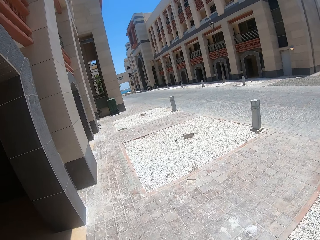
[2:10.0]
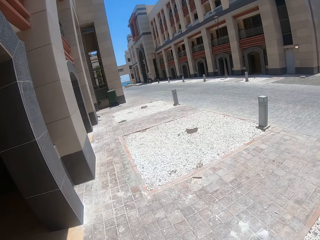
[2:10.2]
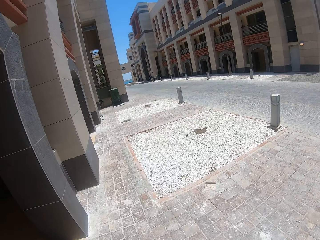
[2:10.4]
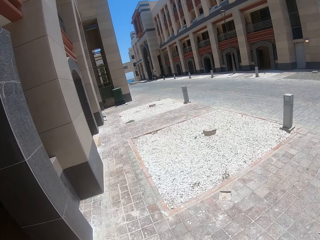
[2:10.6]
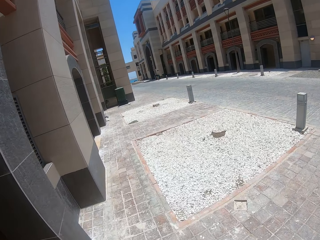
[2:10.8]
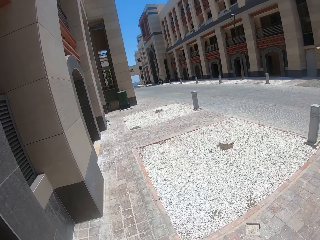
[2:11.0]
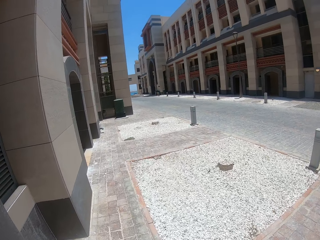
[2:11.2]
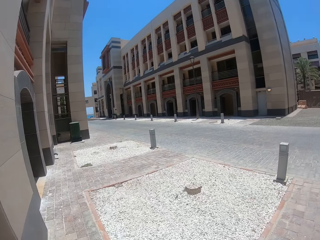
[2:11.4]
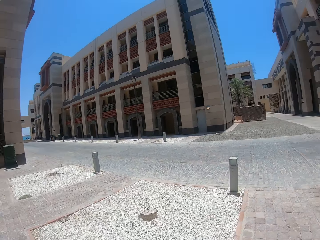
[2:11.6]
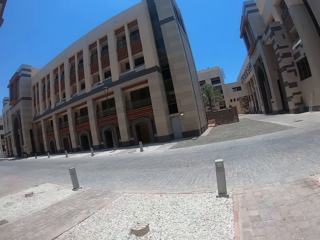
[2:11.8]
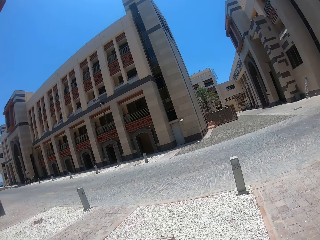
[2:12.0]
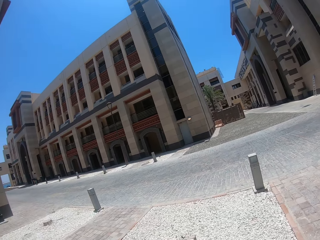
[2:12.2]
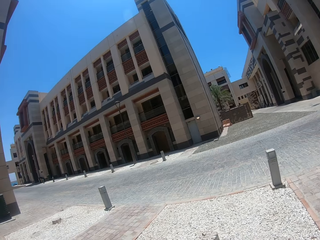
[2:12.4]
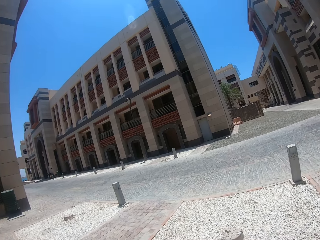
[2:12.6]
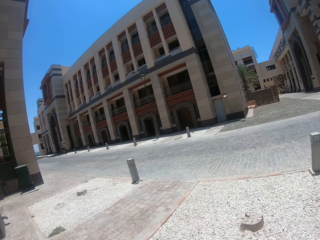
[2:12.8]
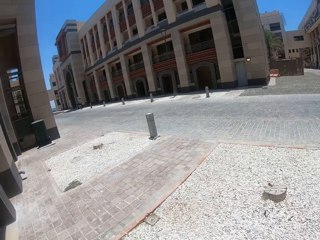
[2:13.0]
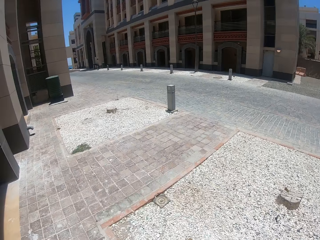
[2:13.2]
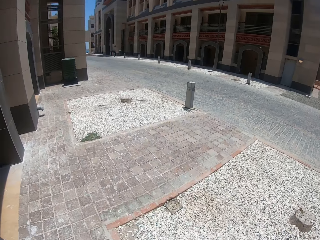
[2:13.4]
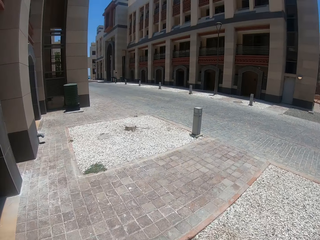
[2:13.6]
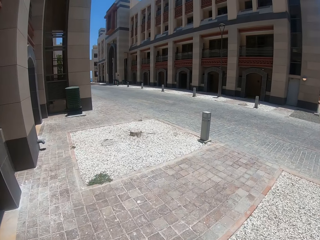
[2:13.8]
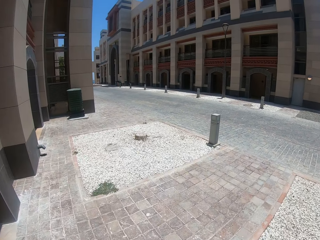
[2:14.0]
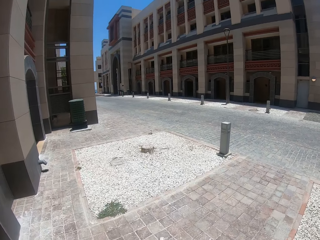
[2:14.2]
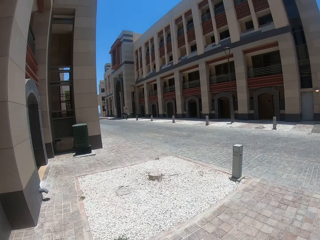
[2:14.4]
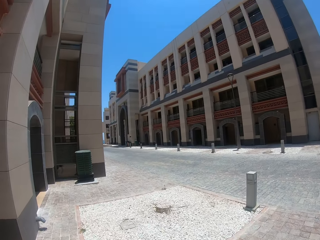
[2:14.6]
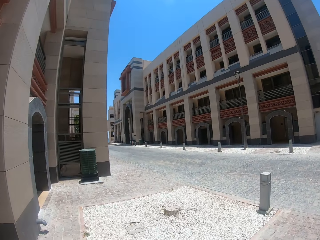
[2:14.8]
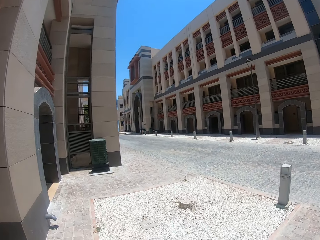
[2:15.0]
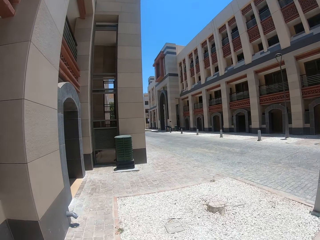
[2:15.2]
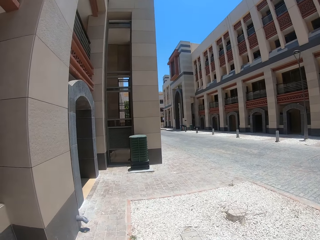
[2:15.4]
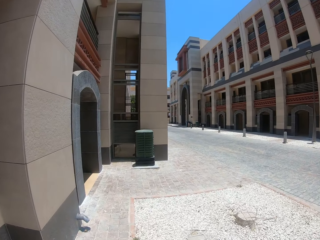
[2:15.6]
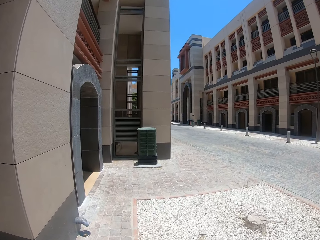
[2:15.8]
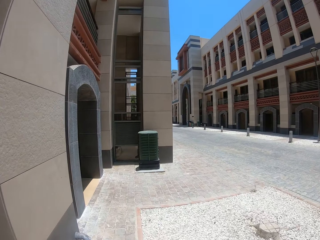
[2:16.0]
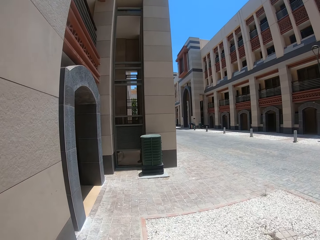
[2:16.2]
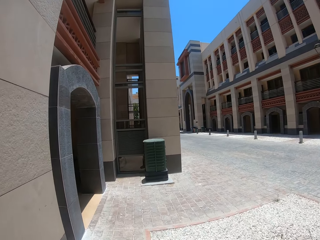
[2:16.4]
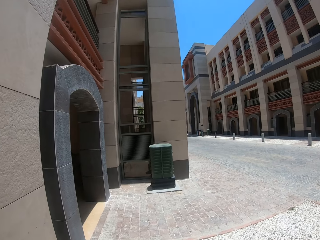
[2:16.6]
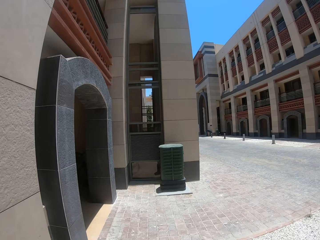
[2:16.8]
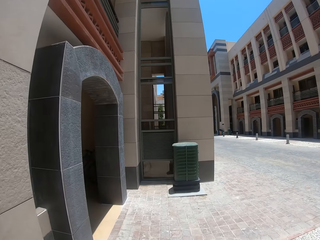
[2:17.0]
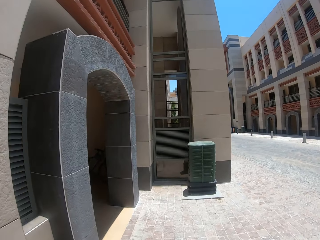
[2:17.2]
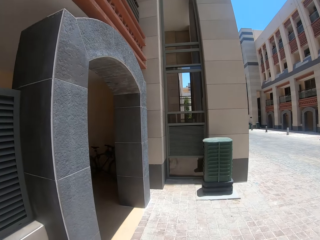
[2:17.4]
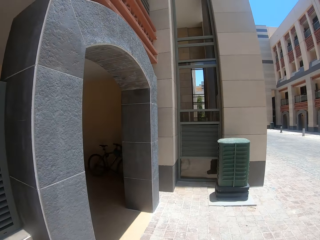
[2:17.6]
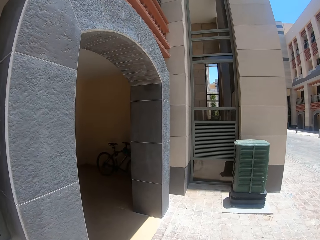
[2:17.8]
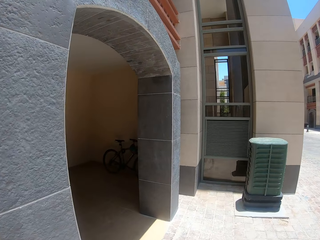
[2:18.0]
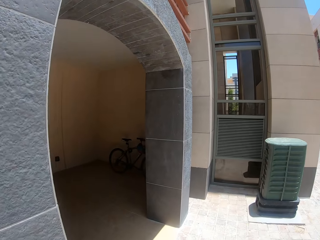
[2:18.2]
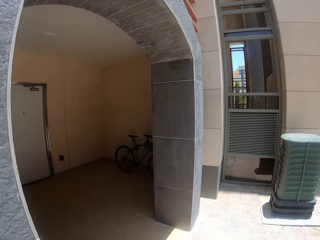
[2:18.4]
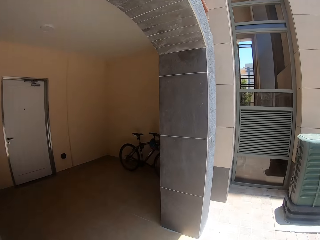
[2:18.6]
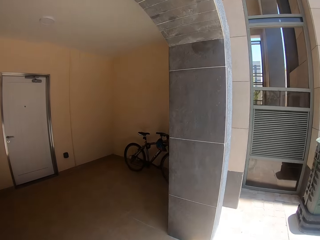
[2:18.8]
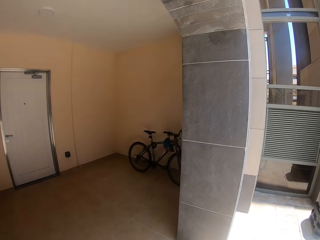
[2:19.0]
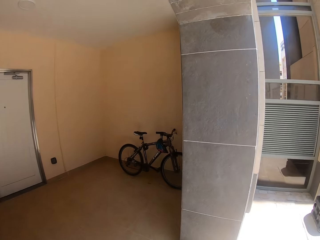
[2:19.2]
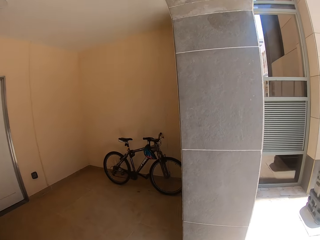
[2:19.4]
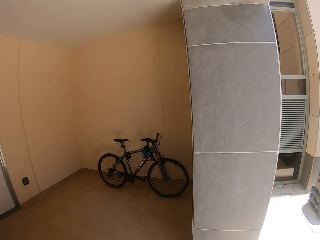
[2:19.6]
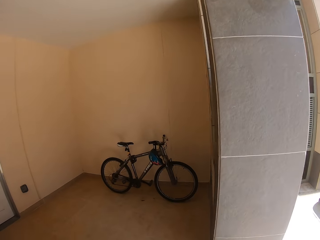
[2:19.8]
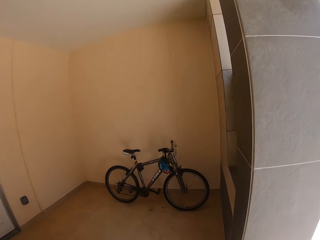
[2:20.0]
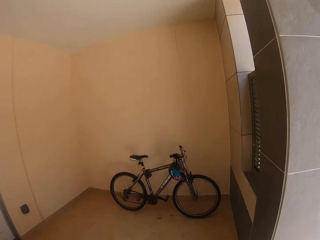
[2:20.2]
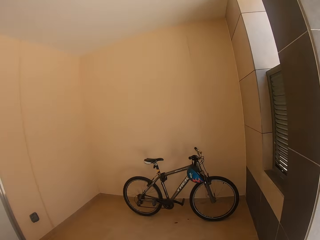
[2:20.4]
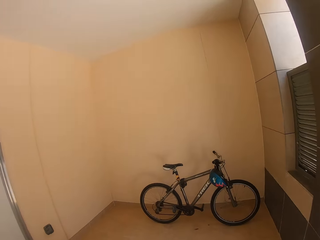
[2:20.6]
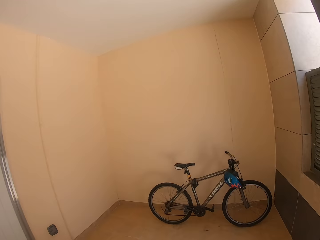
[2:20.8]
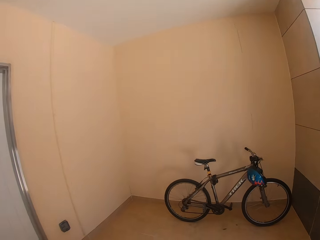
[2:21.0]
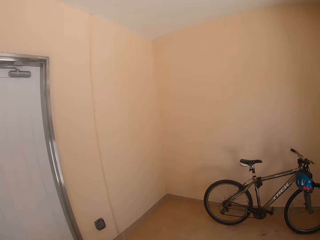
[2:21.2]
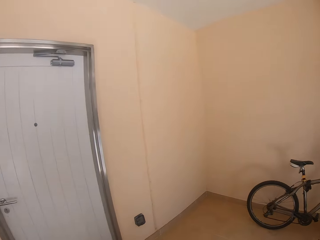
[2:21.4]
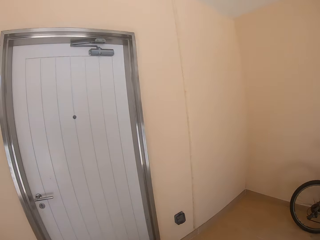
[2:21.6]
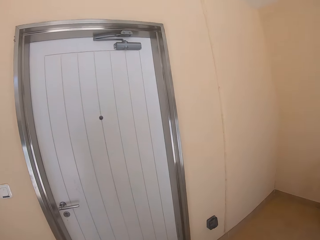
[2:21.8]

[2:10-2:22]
The camera wearer looks around the street. They walk towards the door.

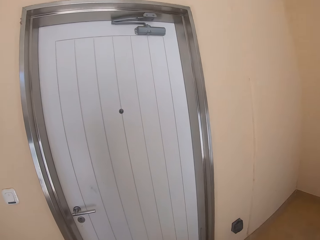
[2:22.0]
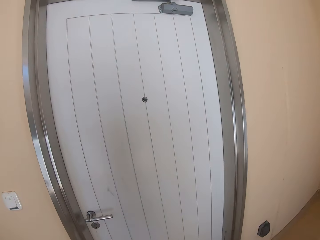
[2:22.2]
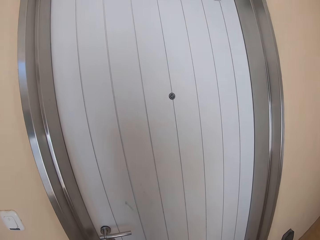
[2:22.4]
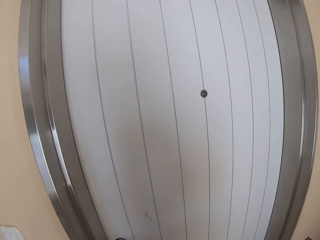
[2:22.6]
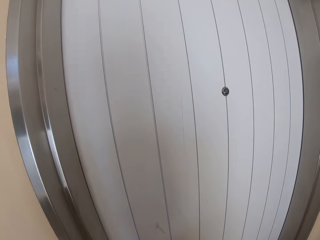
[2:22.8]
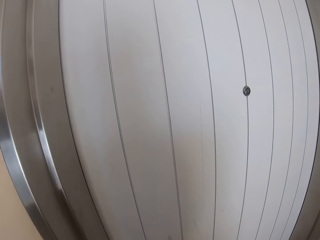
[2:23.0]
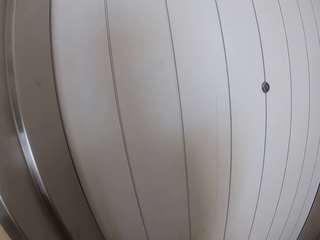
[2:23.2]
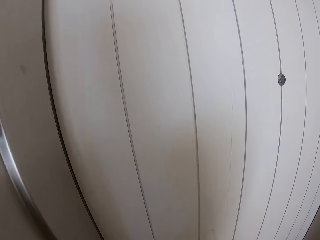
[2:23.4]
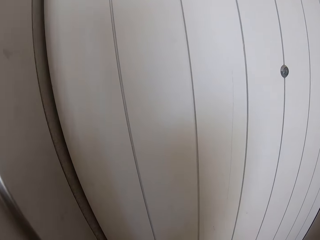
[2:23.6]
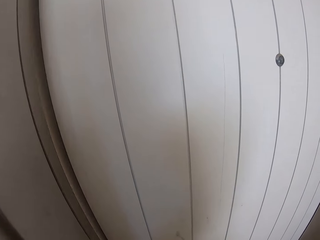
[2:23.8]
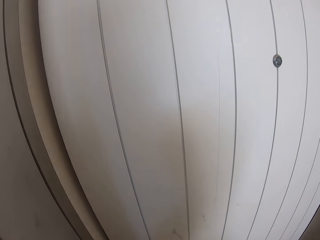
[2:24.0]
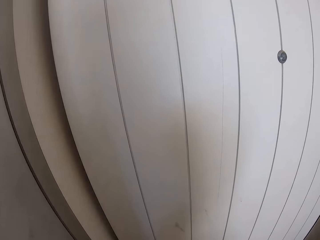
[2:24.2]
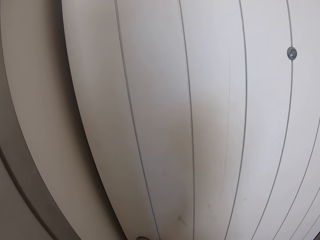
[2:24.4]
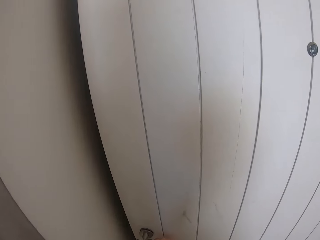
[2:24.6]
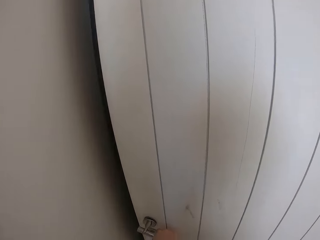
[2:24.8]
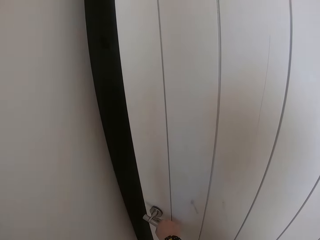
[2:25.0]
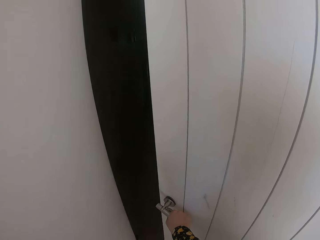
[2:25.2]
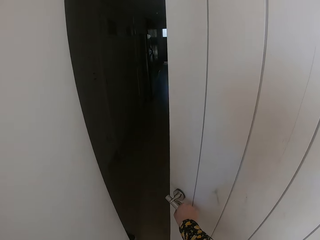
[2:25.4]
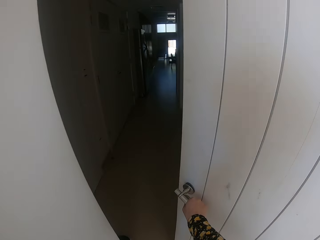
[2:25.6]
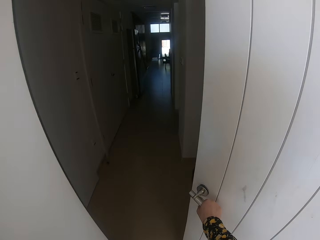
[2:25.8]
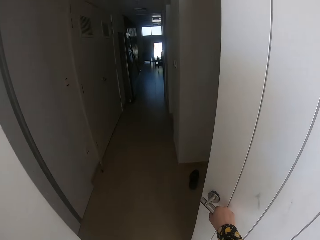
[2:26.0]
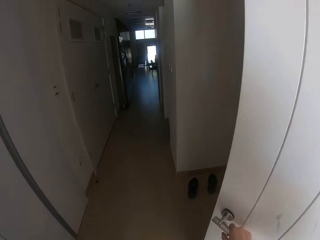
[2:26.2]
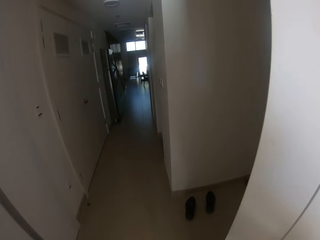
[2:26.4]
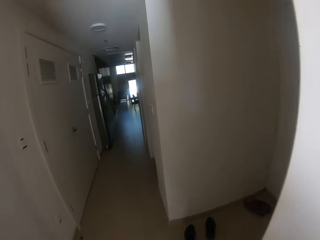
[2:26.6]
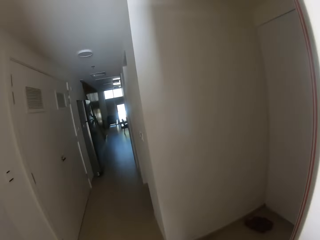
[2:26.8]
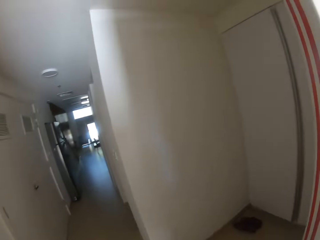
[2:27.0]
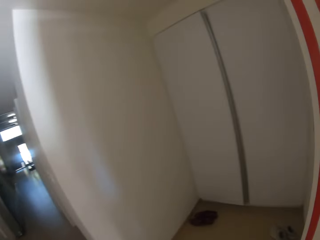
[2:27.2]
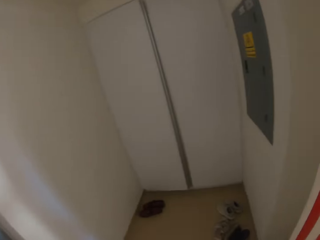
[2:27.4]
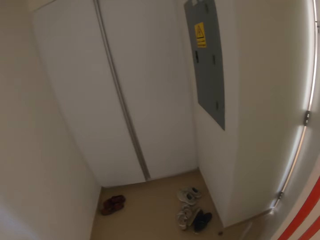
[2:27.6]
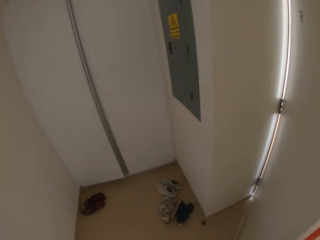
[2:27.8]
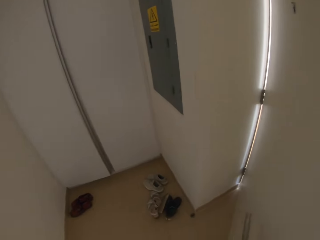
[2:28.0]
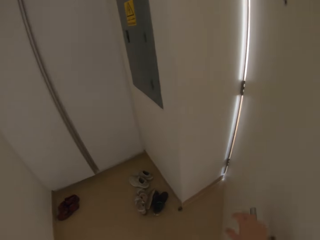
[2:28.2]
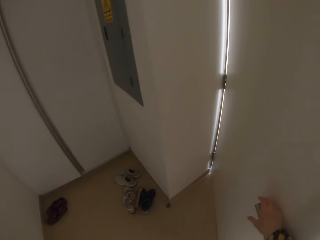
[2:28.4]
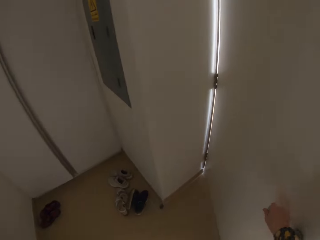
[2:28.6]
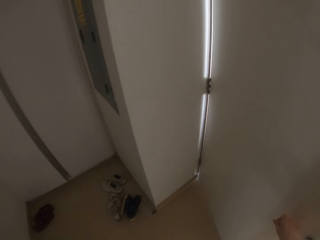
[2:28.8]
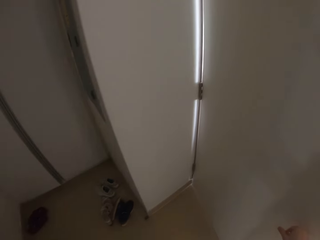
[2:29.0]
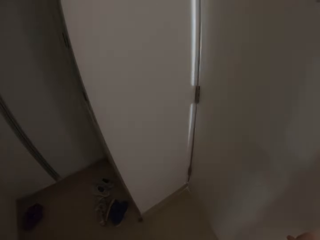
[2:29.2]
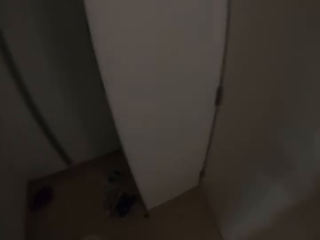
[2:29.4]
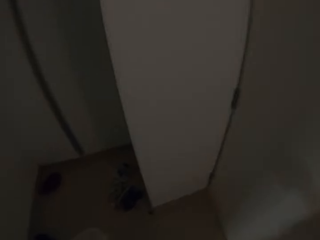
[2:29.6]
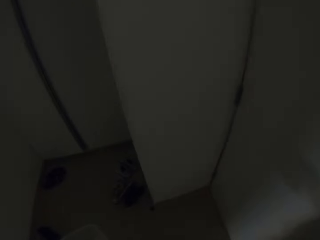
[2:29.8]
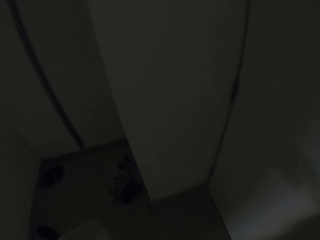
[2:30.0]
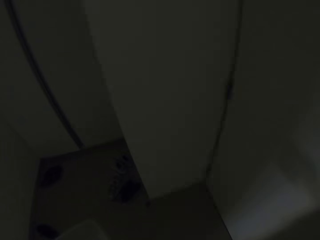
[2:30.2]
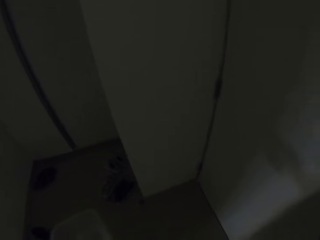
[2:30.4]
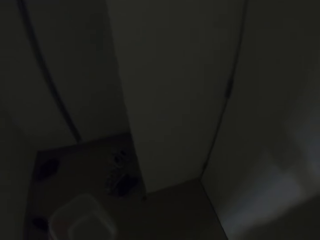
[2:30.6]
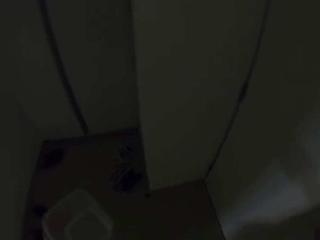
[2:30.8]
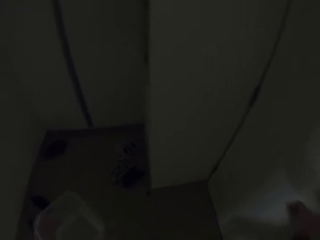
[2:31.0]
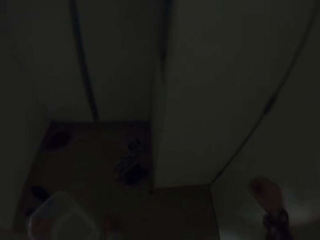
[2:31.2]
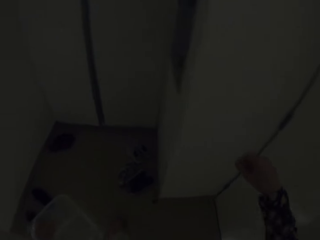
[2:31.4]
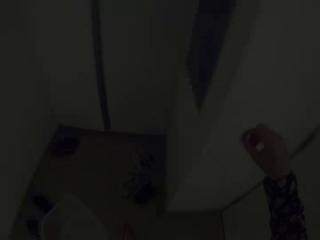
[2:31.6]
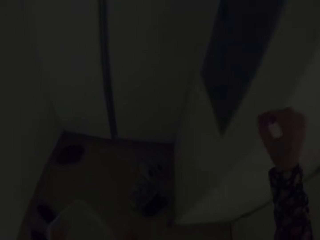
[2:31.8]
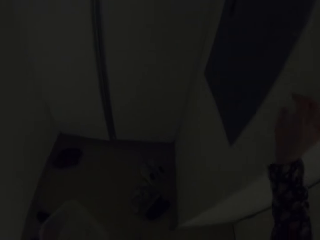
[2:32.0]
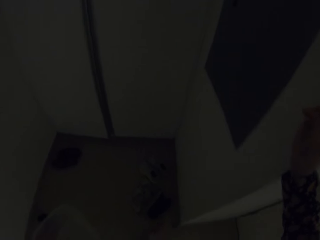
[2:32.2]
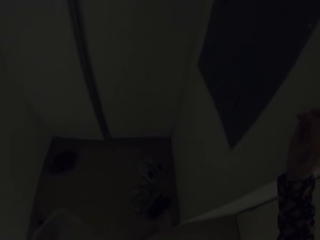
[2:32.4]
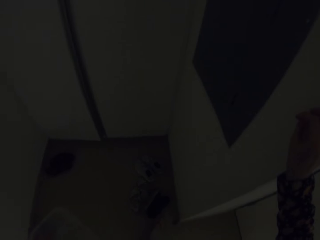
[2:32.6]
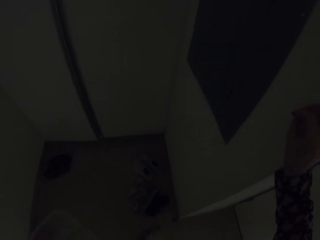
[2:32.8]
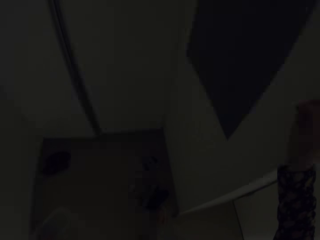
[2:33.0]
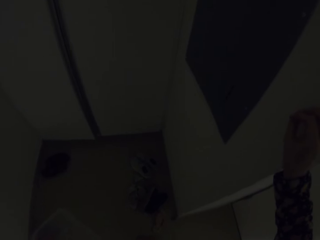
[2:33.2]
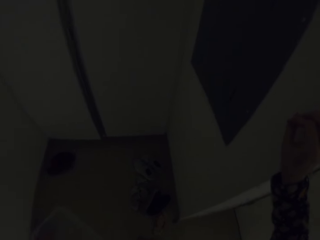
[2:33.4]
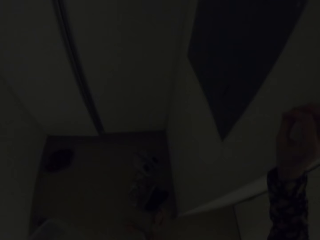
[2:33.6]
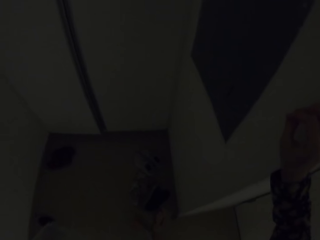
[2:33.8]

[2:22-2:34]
The camera wearer opens the house door. He walks inside the house. He closes the door. He puts his hand on the wall.
